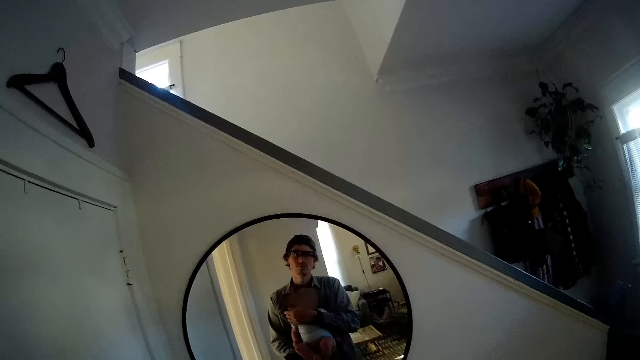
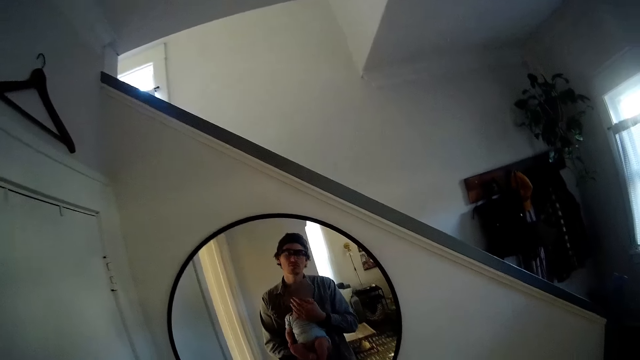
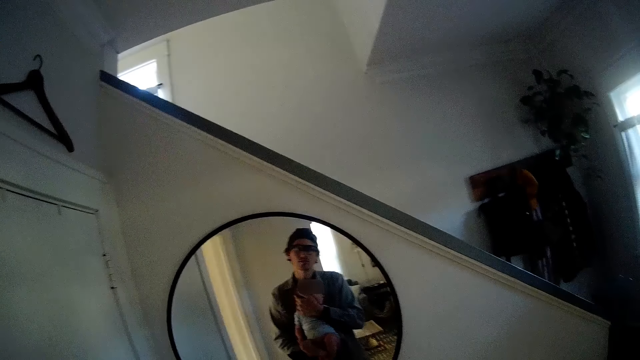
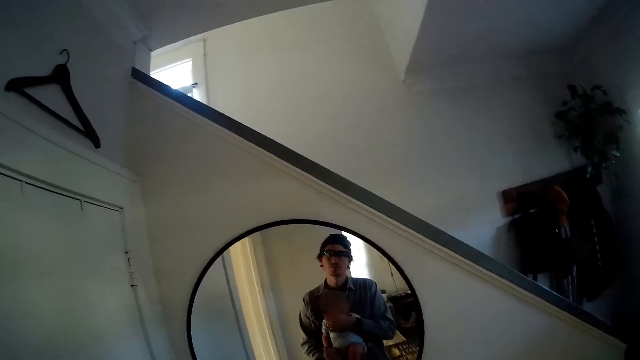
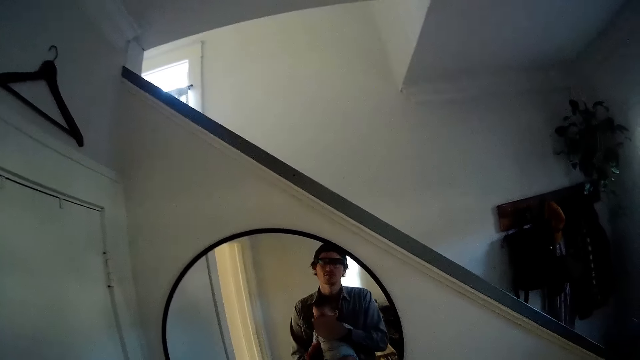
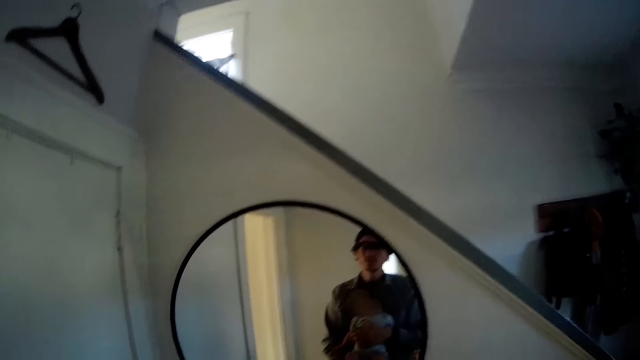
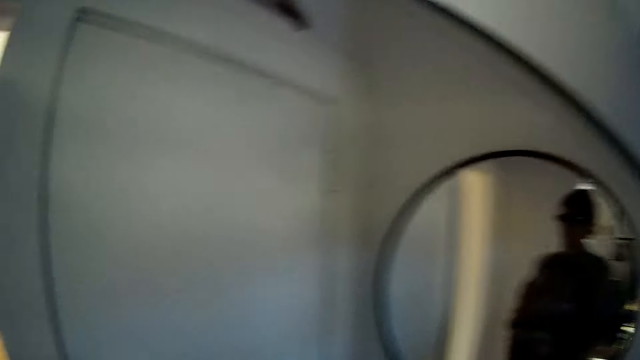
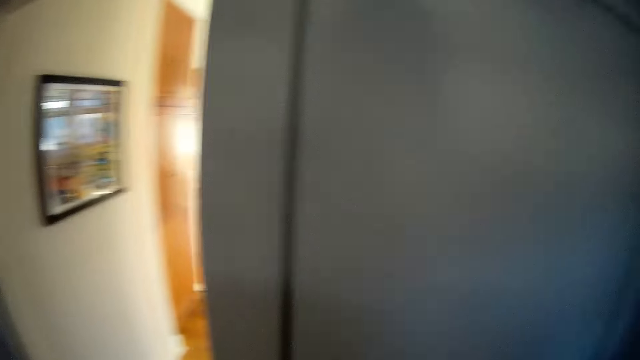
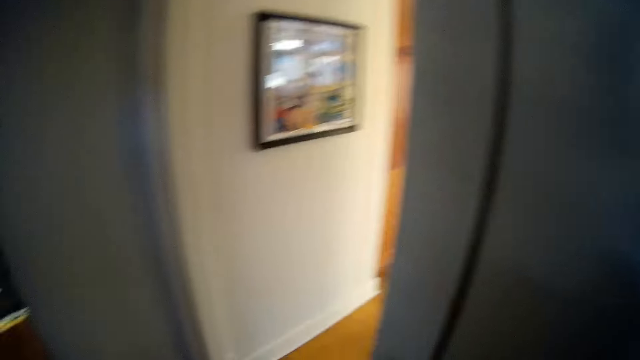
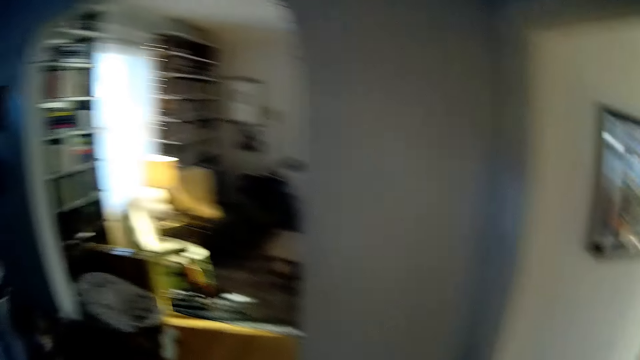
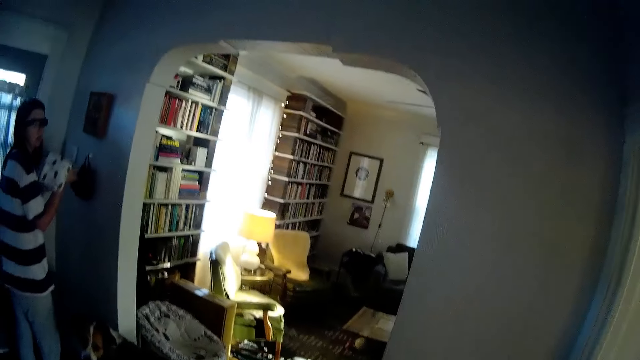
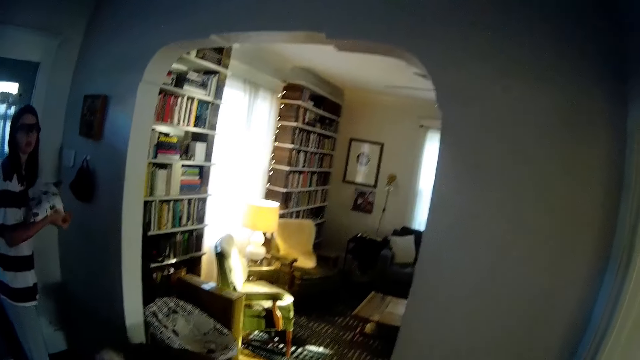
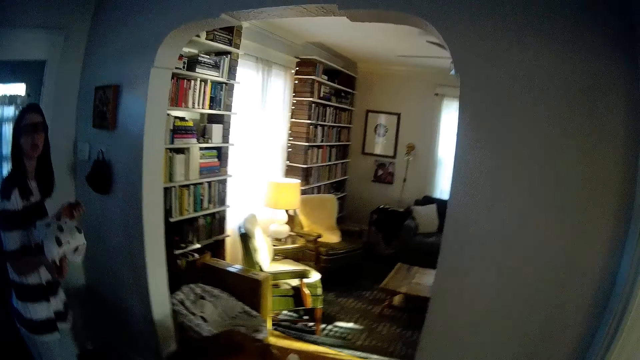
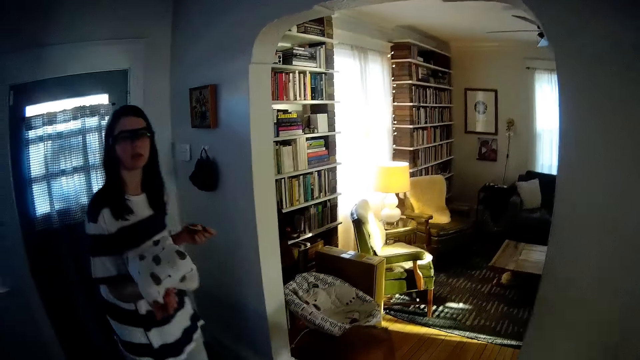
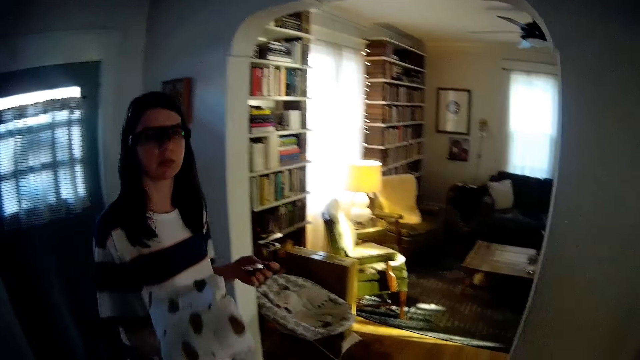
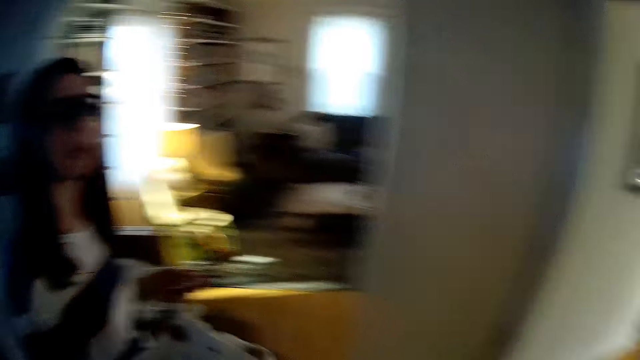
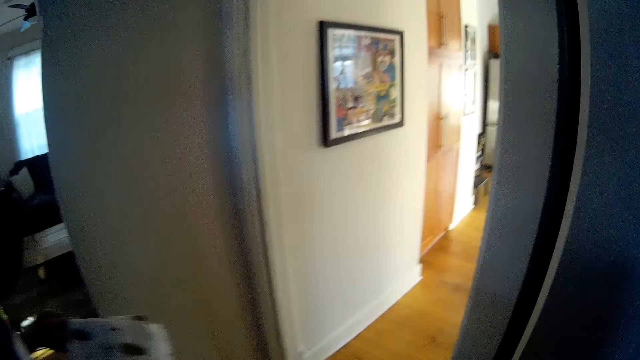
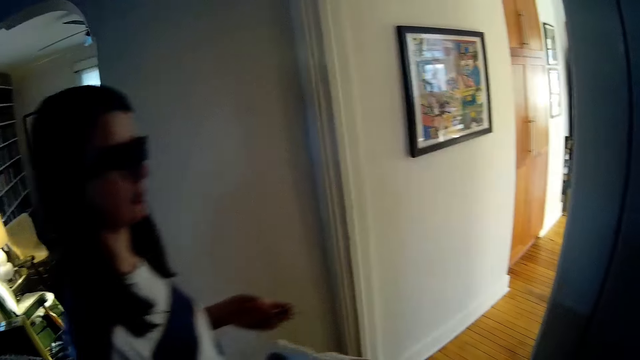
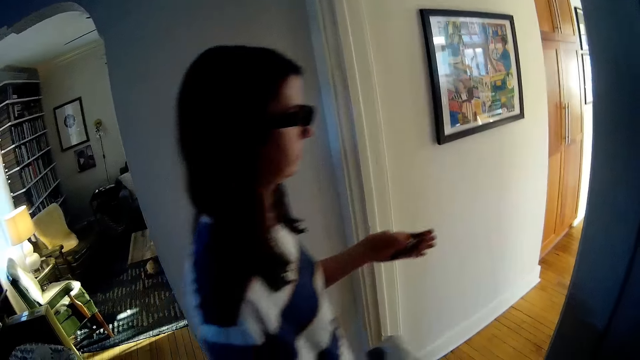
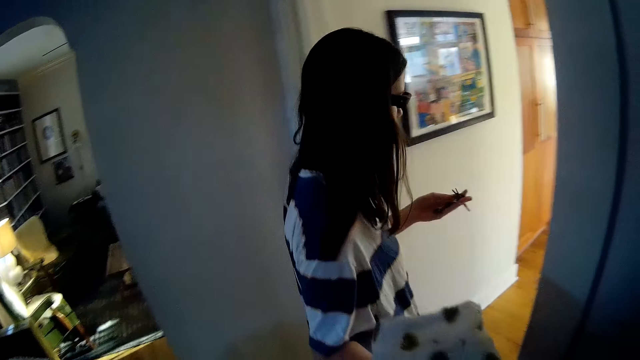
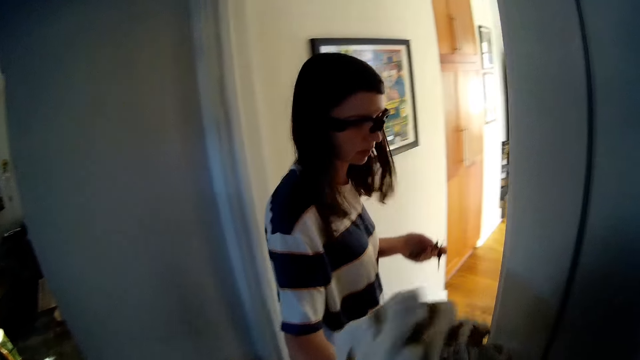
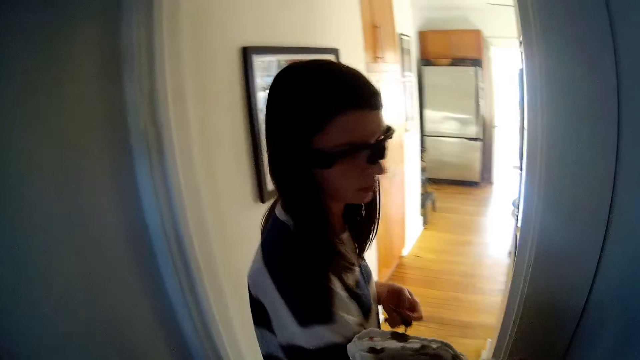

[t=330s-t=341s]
The camera wearer pats the baby with his left hand. He talks. A woman walks. The woman gives the piece of cloth in her right hand to the camera wearer. The camera wearer takes the cloth.

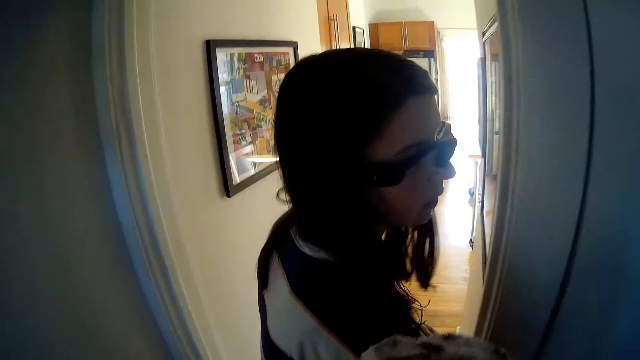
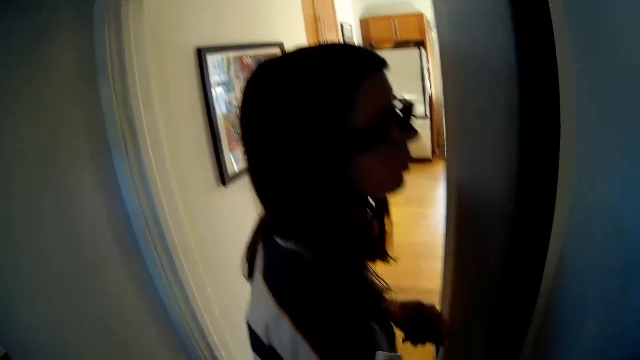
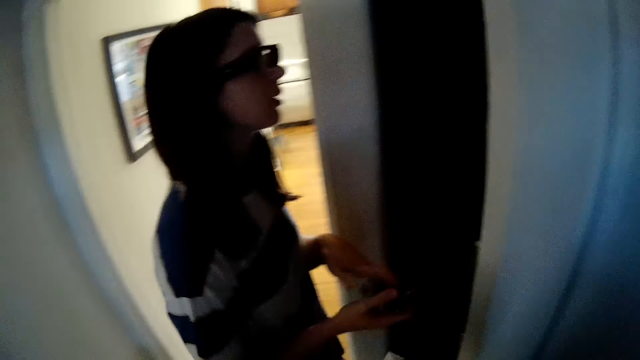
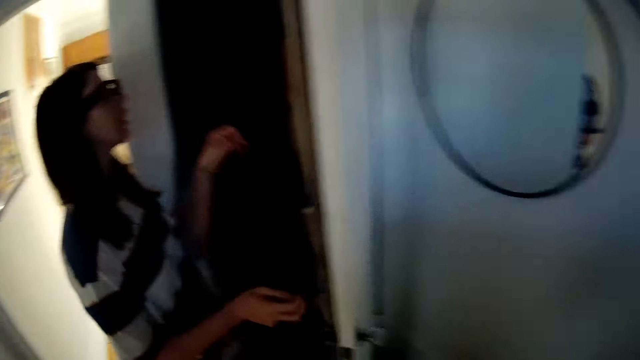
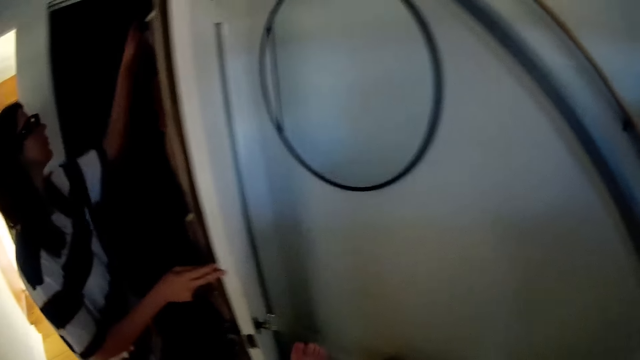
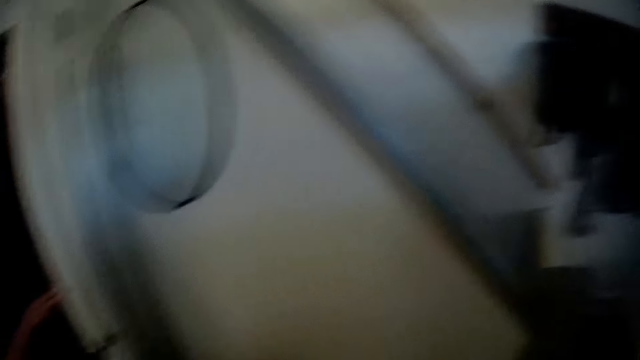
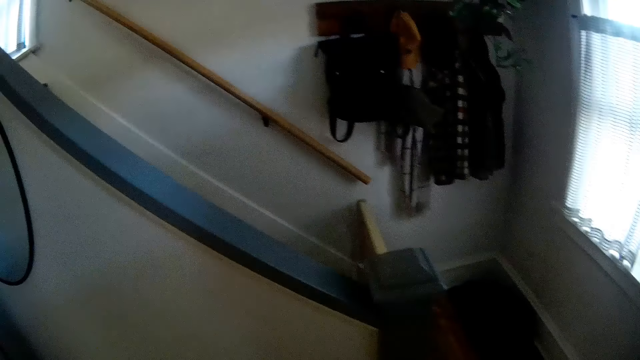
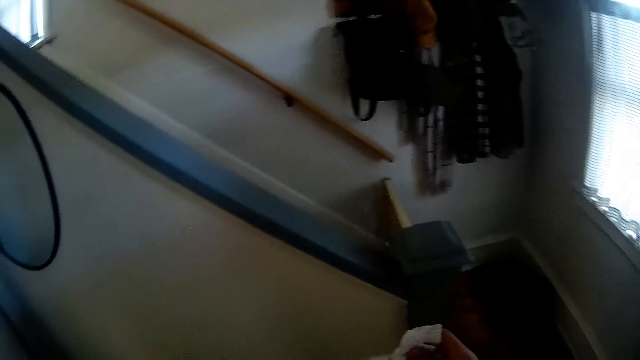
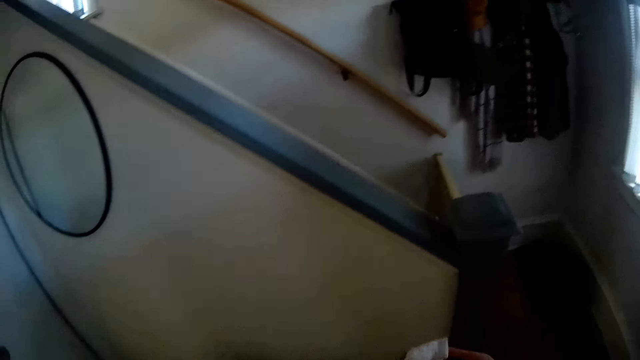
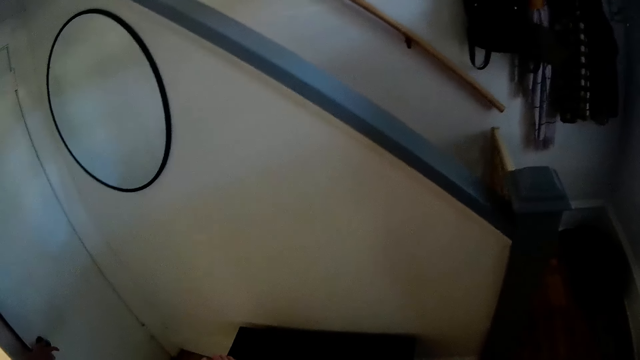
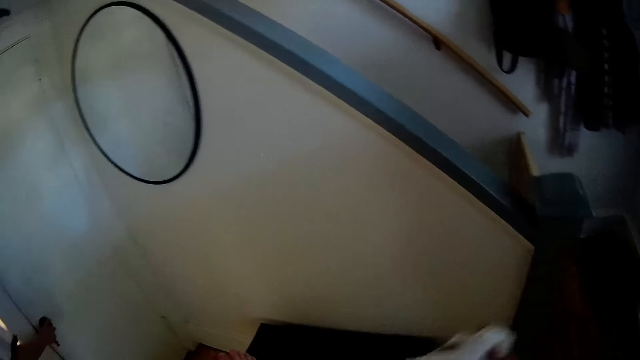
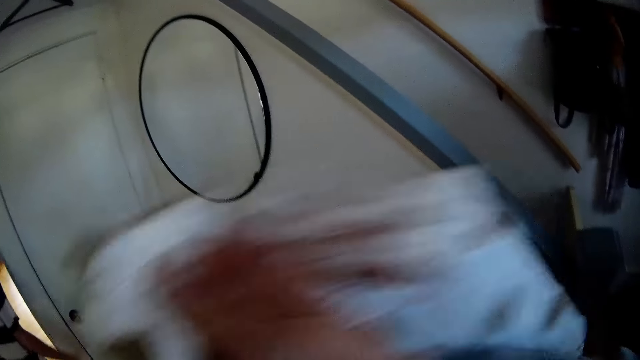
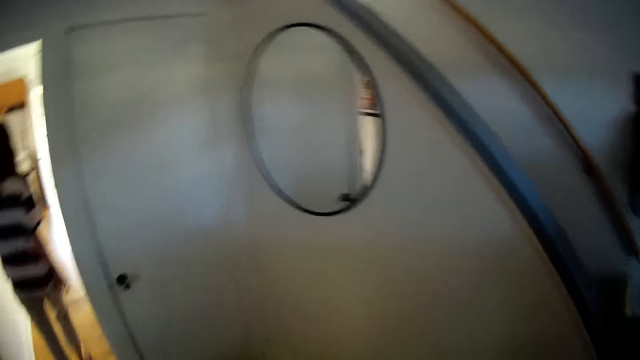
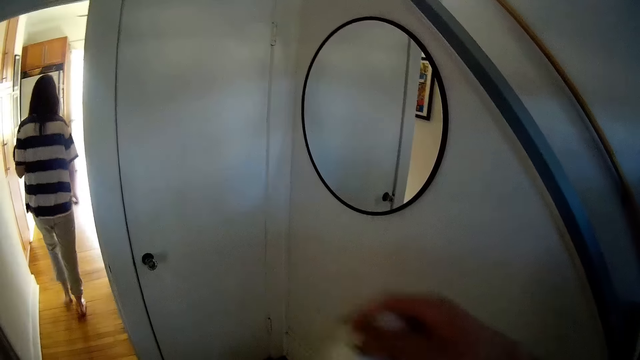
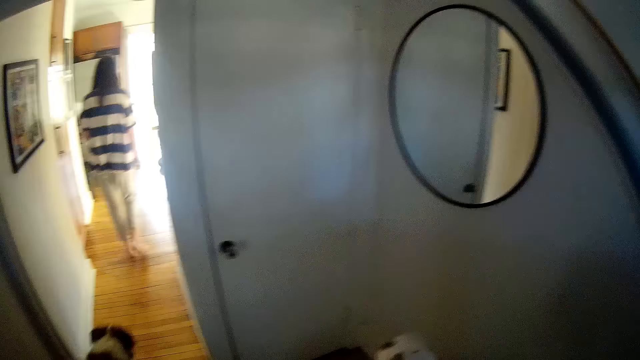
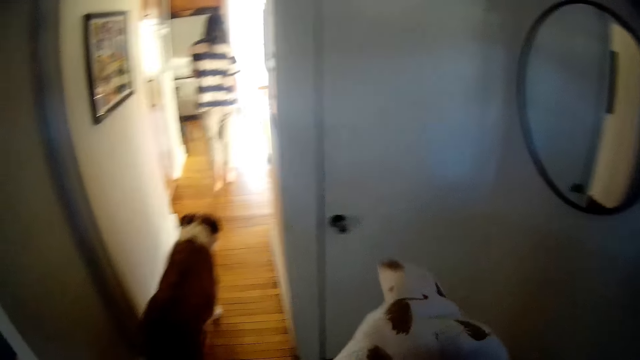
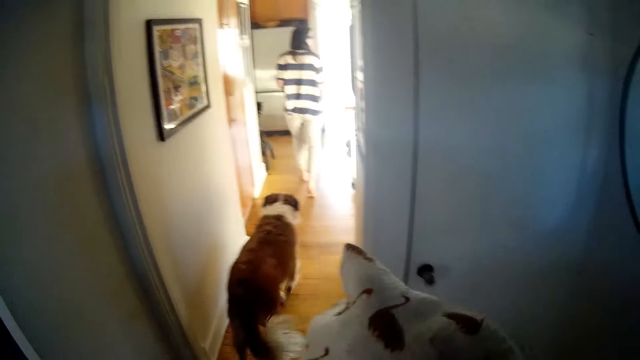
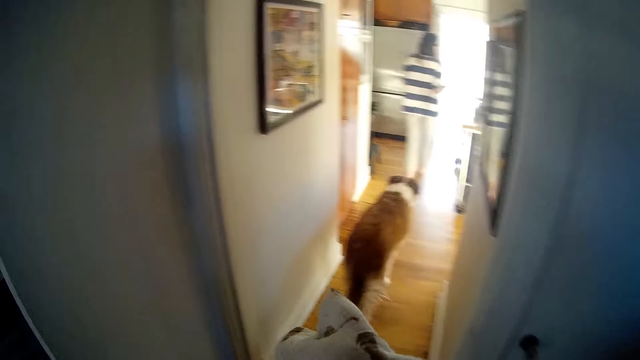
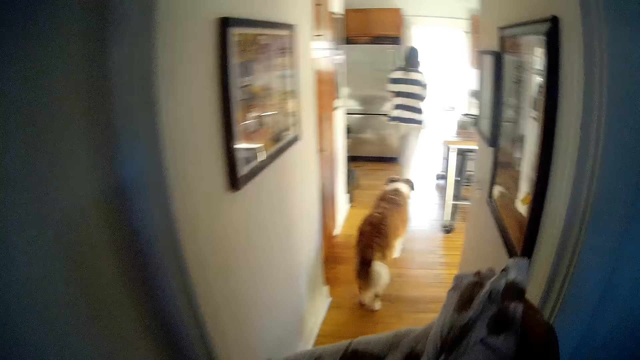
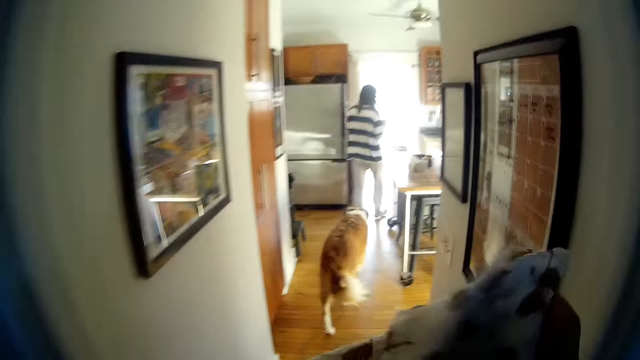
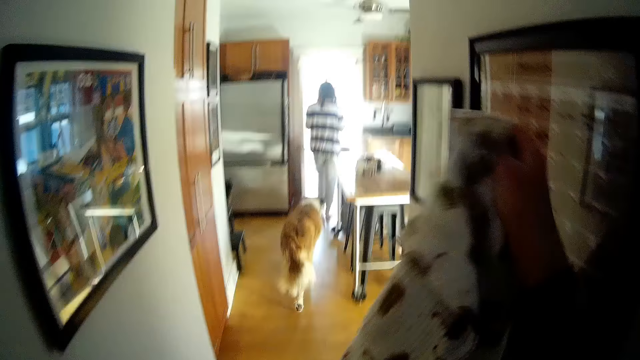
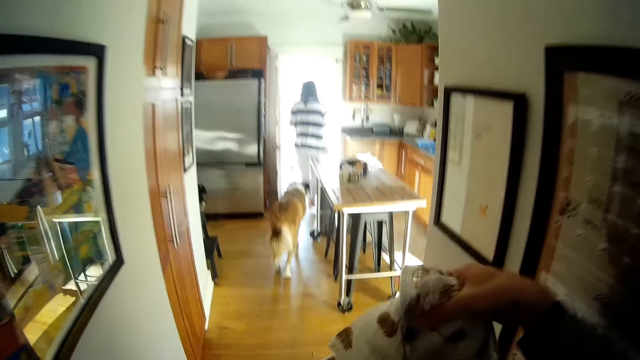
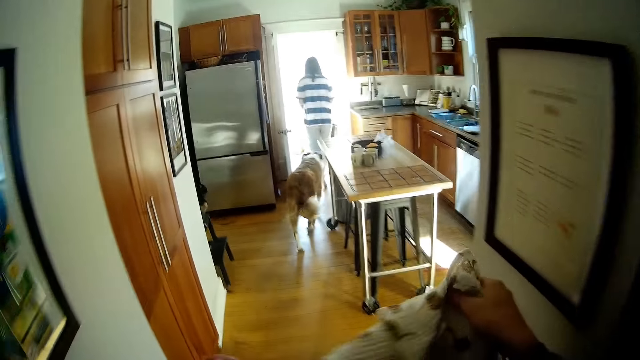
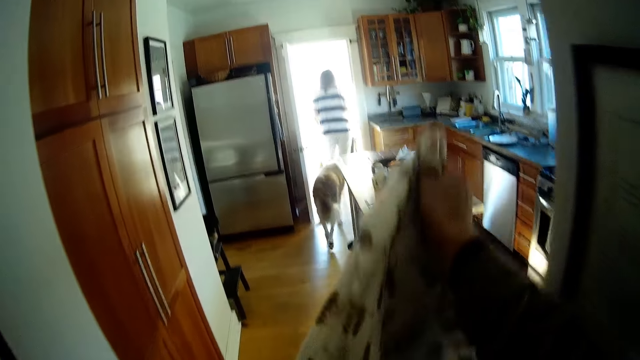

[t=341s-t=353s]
The woman opens a door in the room with her right hand. She passes the keys in her left hand to her right hand and raises a hand. The camera wearer holds the piece of cloth in his right hand. The woman closes the door in the room with her right hand and walks. The camera wearer raises the cloth. He folds the piece of cloth with both hands. The dog follows the woman out of the kitchen. The camera wearer walks.
